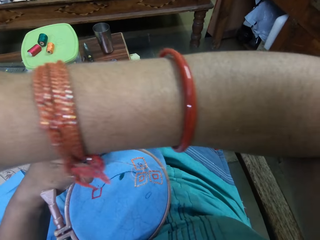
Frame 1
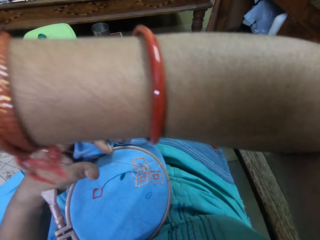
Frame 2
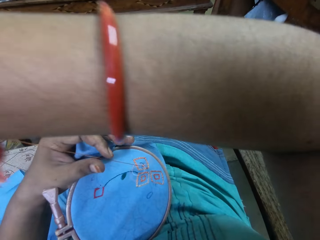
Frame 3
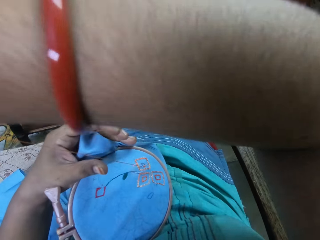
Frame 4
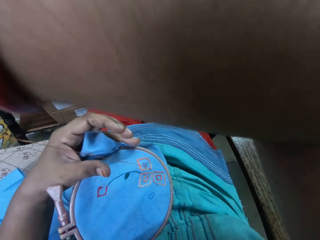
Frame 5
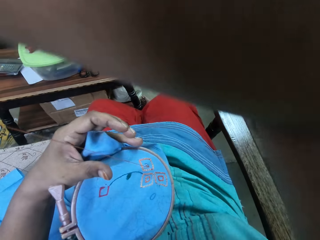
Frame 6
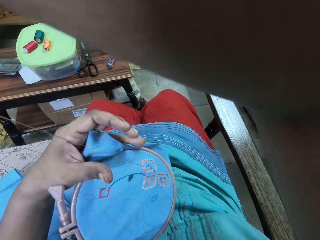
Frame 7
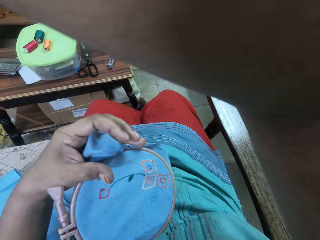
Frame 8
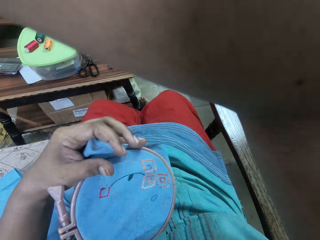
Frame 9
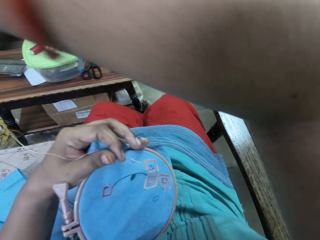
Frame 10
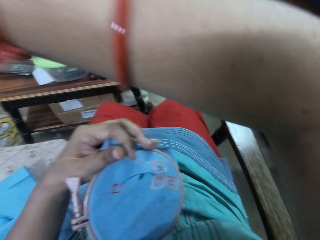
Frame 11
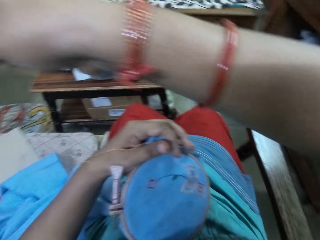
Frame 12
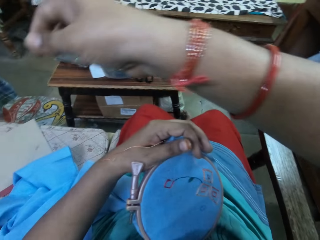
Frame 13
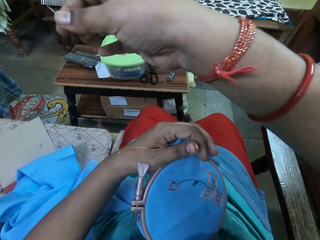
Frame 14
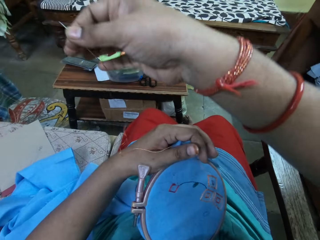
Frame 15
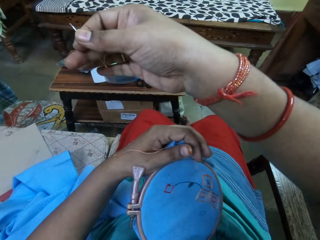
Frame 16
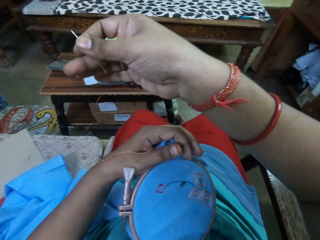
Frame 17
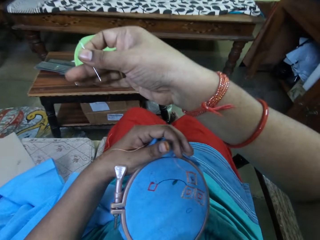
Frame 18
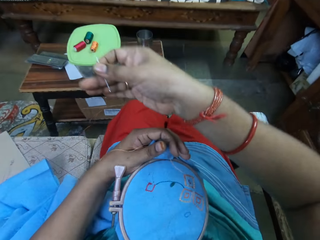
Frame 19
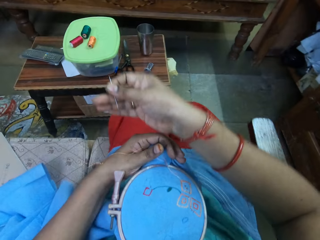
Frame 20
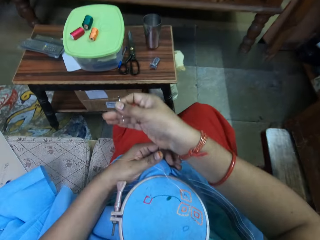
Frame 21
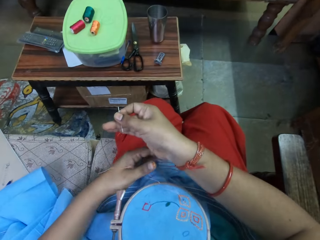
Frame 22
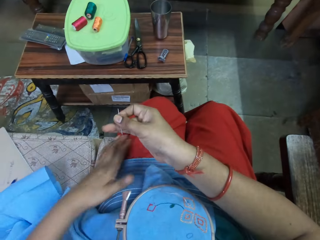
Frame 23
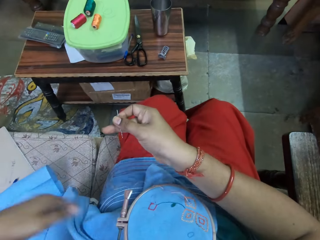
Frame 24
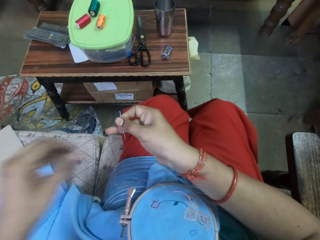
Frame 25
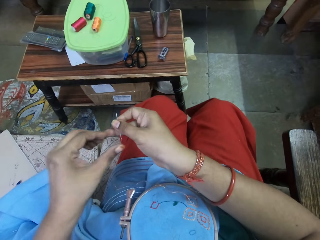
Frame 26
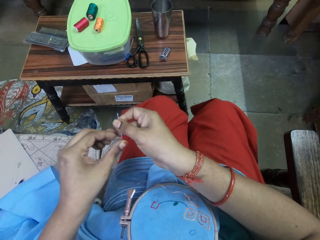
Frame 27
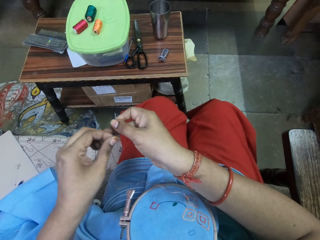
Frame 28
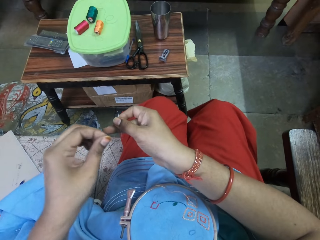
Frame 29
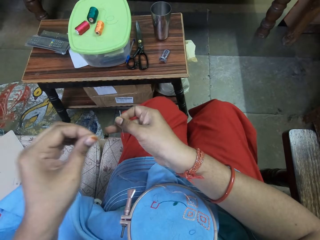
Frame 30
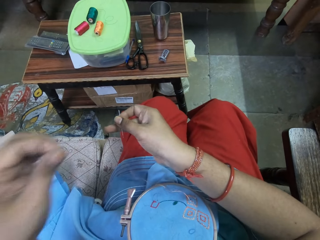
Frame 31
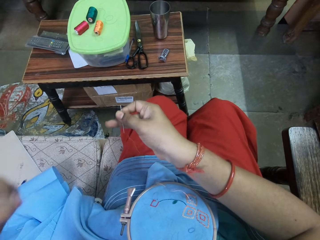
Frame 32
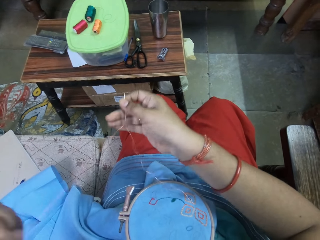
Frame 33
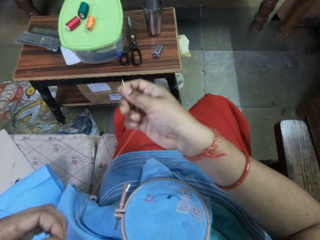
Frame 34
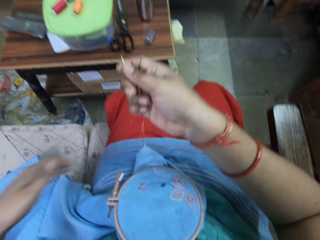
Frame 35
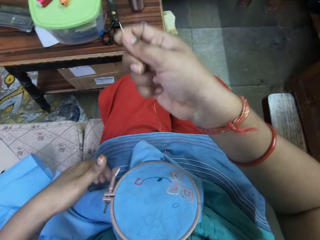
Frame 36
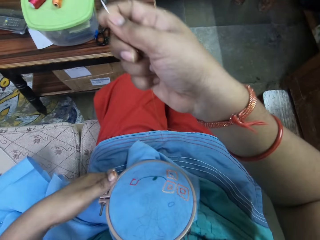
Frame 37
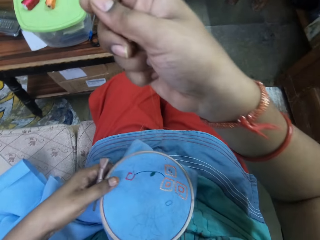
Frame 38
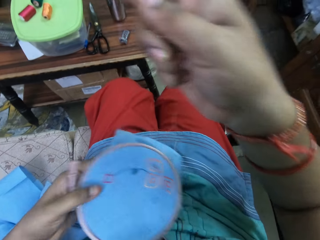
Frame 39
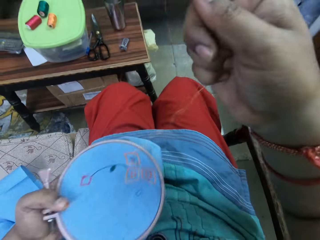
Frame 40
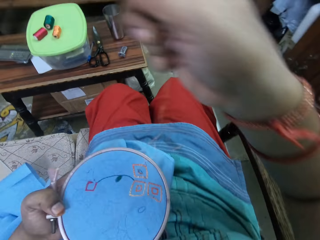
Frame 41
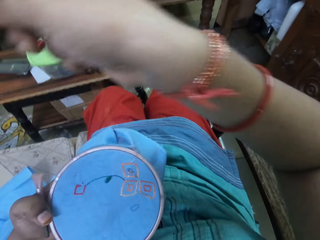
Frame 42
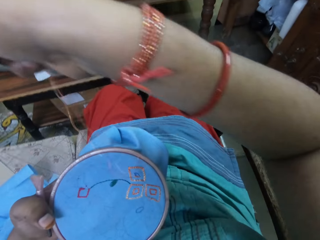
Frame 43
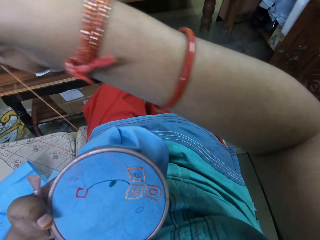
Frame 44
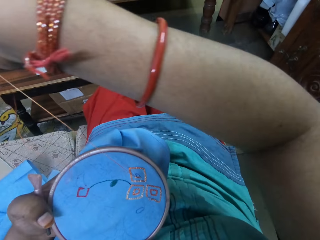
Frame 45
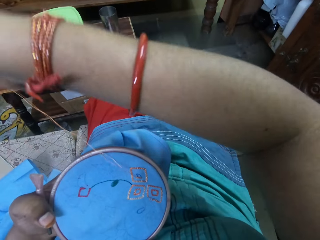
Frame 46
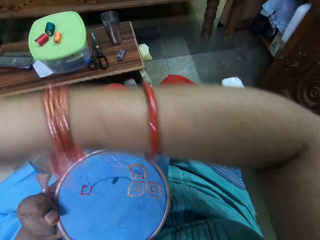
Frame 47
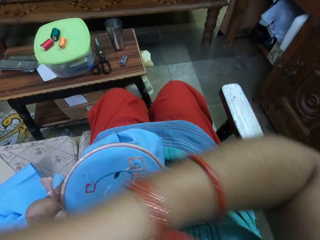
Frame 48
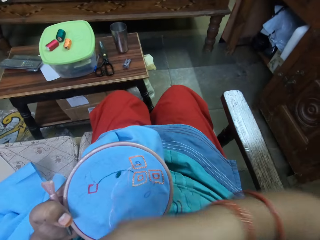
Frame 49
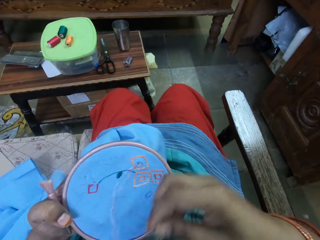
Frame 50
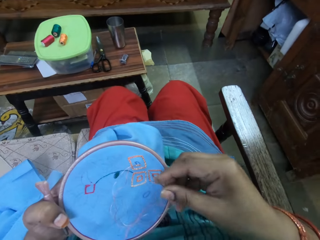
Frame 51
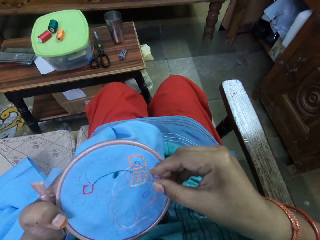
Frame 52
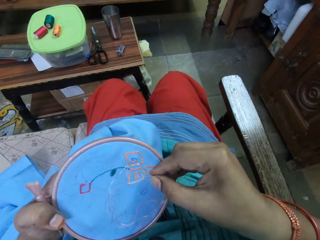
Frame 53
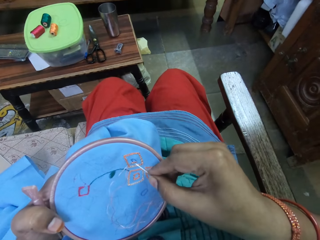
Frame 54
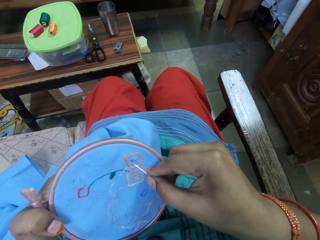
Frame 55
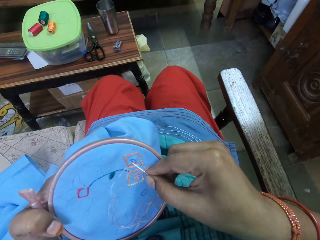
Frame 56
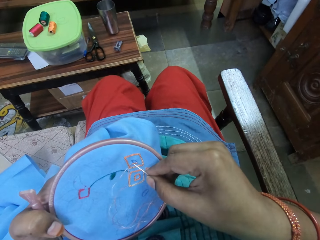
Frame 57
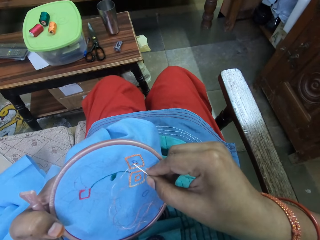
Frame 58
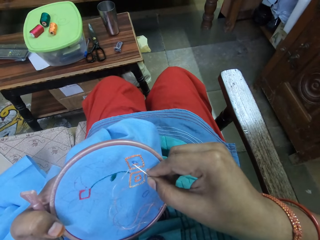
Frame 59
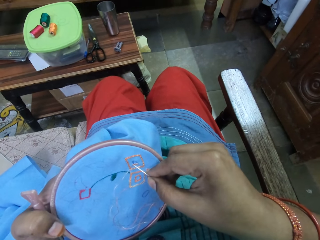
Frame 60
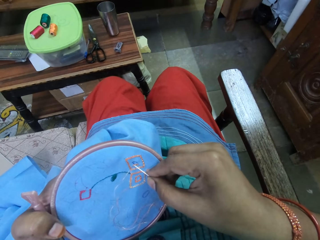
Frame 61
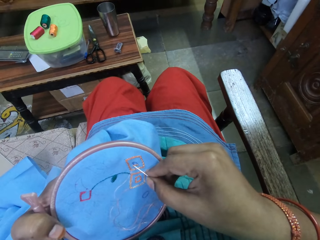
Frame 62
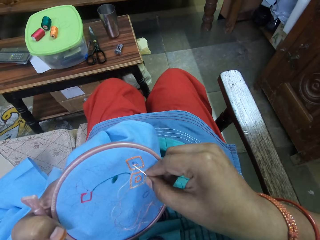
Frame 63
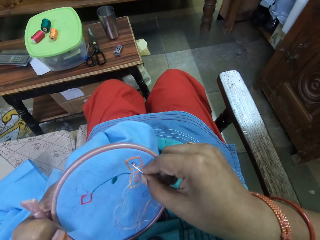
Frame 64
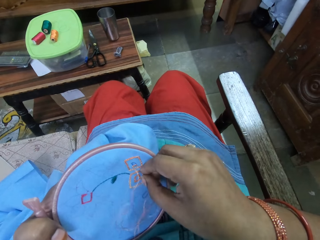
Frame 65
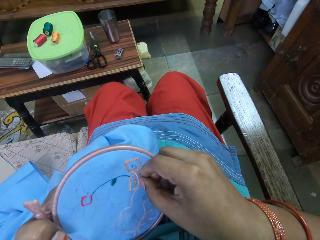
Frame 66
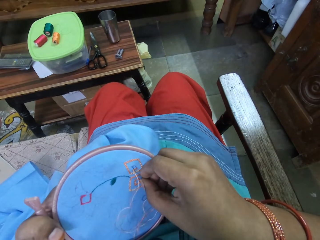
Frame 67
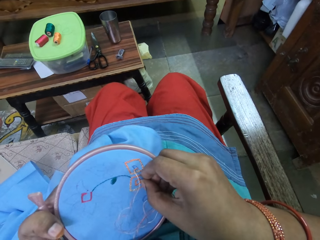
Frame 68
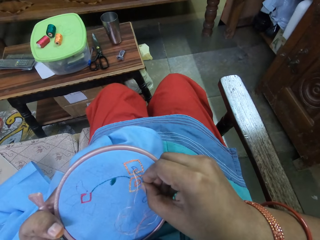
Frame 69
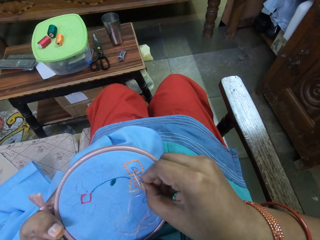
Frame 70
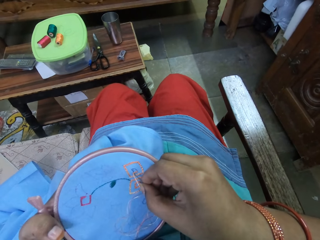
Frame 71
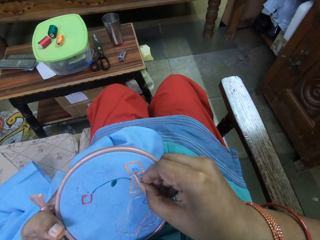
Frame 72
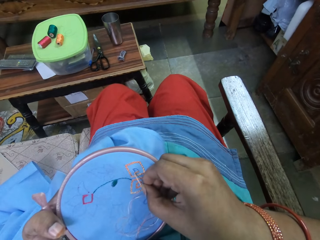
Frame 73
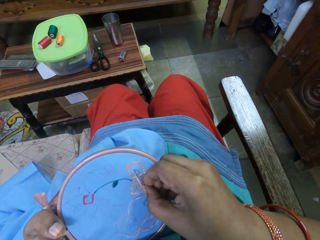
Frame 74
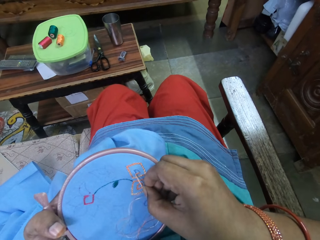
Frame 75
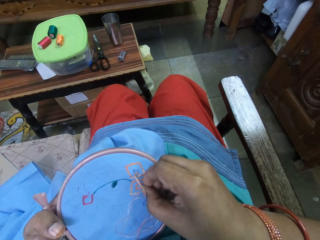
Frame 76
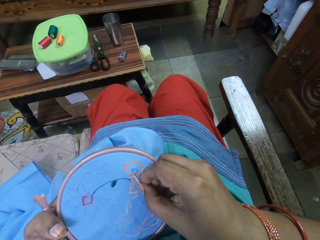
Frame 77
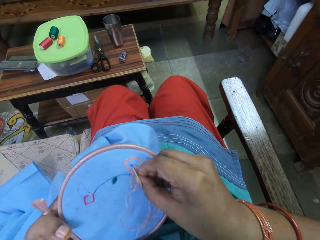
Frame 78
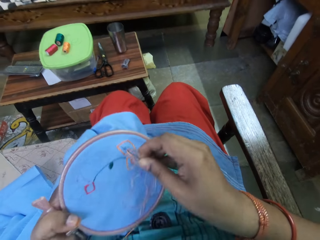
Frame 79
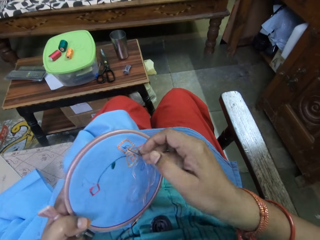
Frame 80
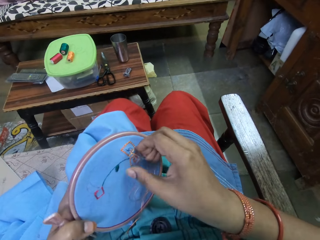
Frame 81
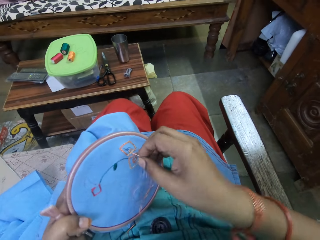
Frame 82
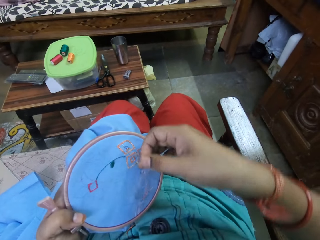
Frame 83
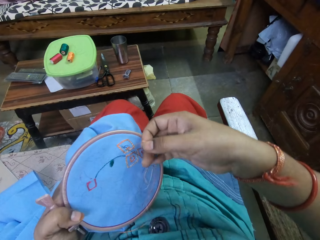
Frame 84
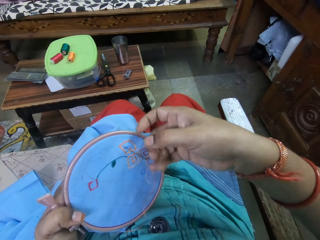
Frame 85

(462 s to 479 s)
The camera wearer holds the thread in the needle with her left hand. She places the embroidery hoop on her lap. She pulls the thread in the needle with her left hand. She picks the embroidery hoop from her lap with her left hand. She pulls the needle and thread with her right hand. She embroiders the fabric in the embroidery hoop in her left hand with the needle and thread in her right hand.

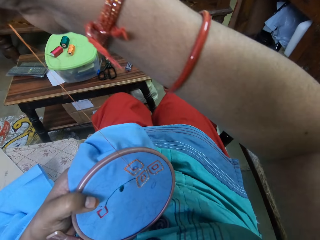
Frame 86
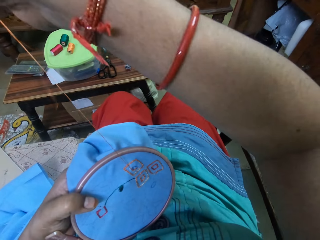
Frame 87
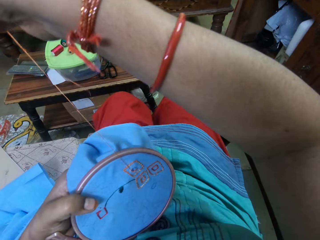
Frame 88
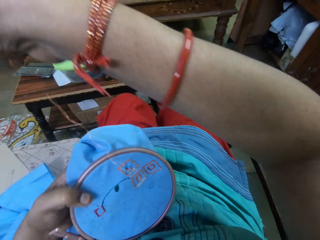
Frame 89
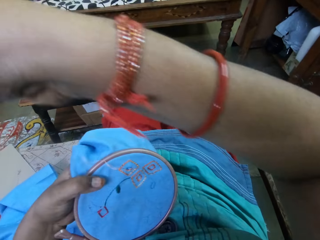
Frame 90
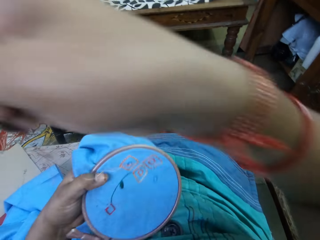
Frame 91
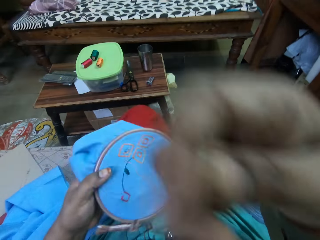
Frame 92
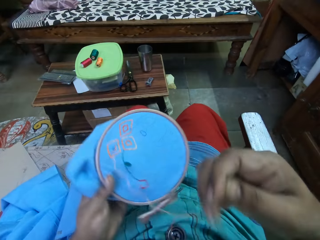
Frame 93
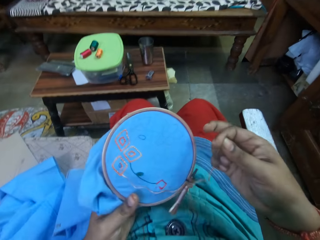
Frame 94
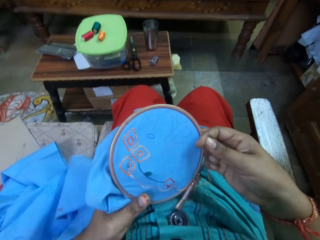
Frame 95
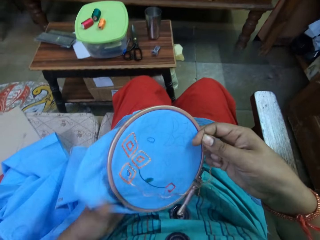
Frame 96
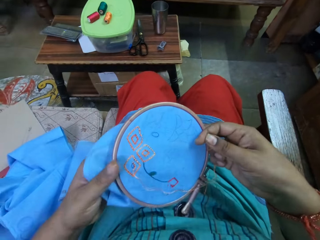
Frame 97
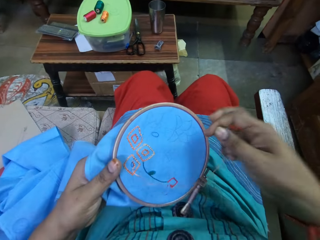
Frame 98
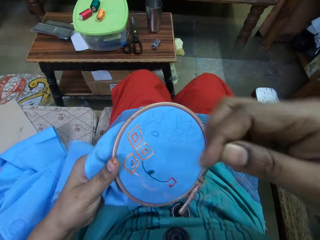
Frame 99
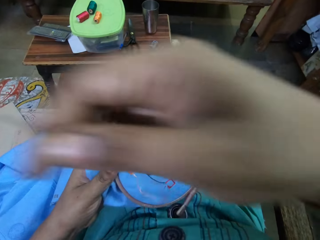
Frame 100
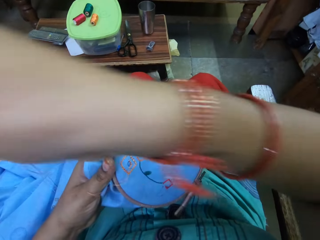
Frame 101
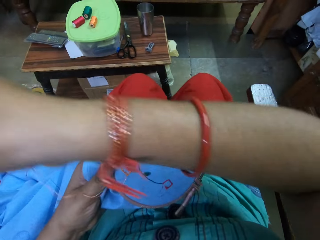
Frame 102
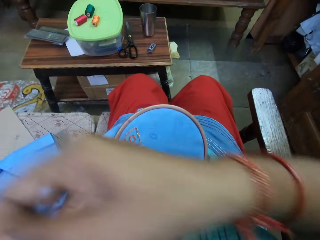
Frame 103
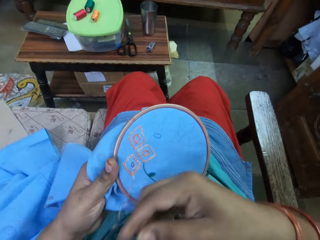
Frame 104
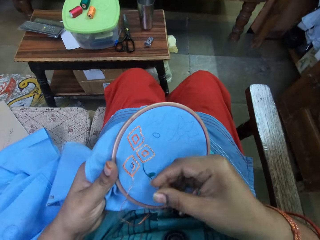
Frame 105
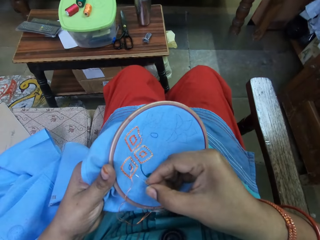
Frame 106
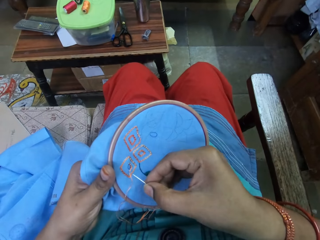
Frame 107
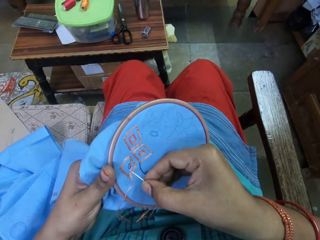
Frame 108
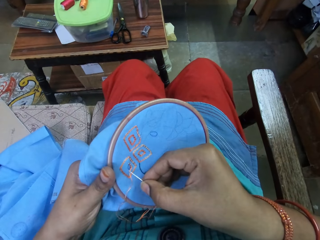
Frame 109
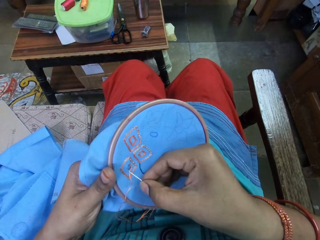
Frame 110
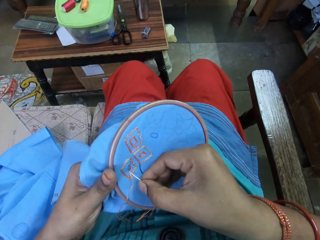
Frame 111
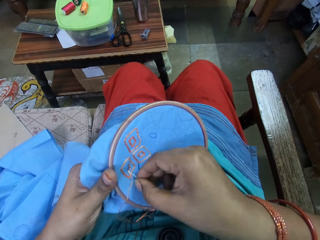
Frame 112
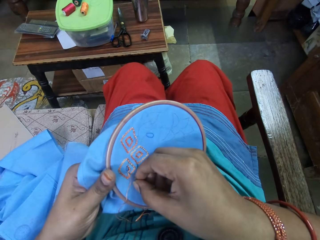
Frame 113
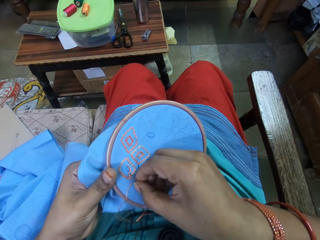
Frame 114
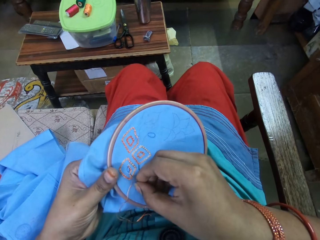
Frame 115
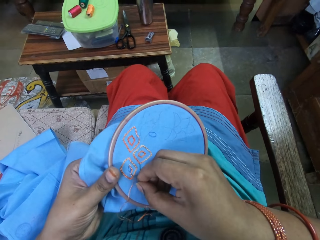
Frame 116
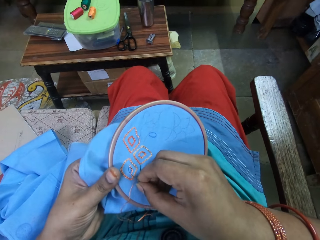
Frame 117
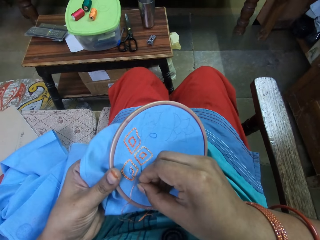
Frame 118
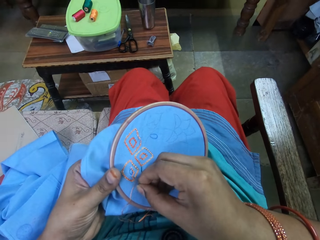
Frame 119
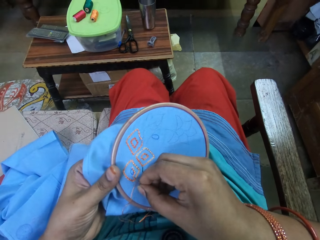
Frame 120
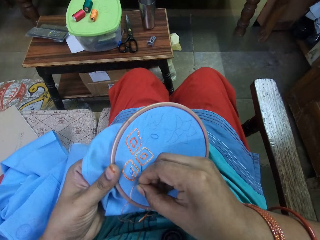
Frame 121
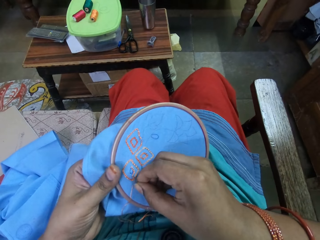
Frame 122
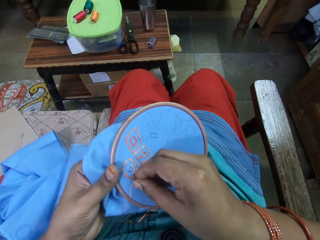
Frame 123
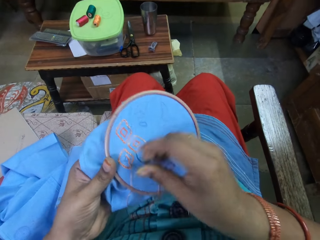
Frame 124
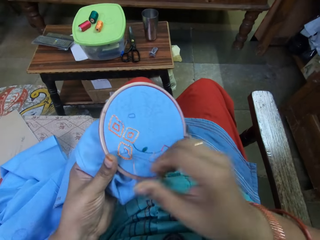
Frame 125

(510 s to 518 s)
The camera wearer turns the embroidery hoop with her left hand. She holds the embroidery hoop with her hands. She embroiders the fabric in the embroidery hoop in her left hand with the needle and thread in her right hand.
